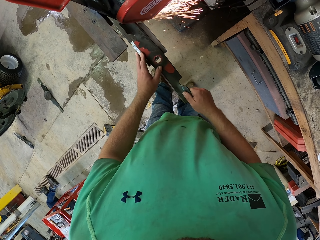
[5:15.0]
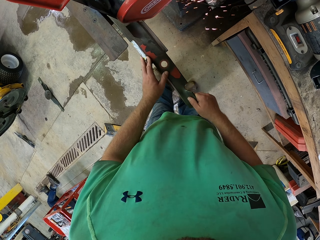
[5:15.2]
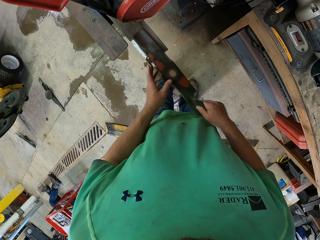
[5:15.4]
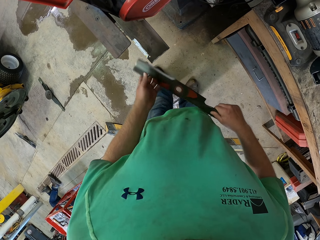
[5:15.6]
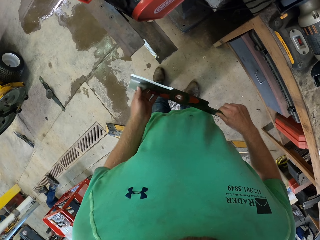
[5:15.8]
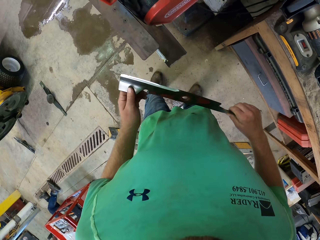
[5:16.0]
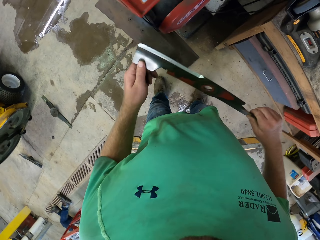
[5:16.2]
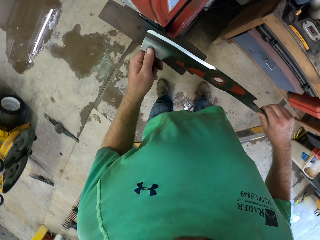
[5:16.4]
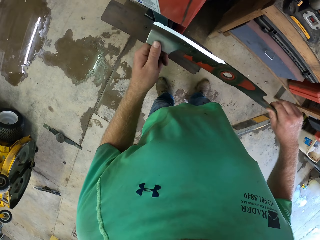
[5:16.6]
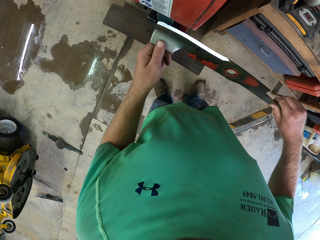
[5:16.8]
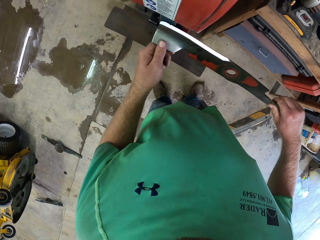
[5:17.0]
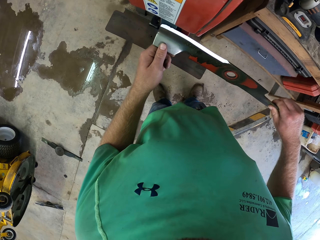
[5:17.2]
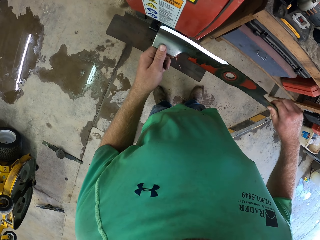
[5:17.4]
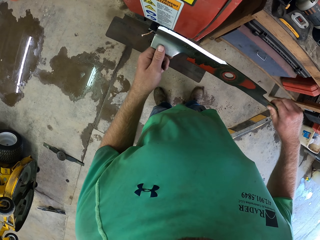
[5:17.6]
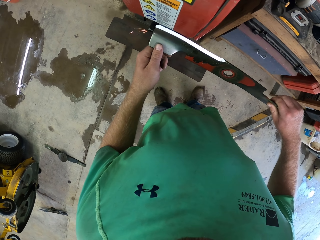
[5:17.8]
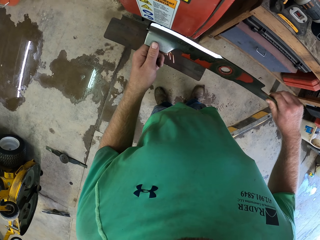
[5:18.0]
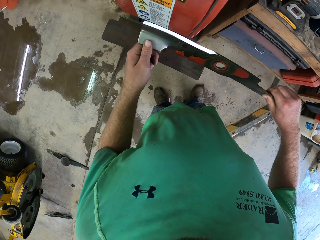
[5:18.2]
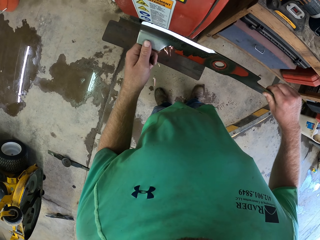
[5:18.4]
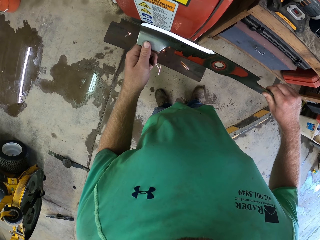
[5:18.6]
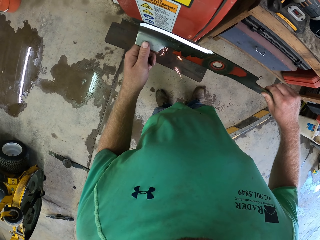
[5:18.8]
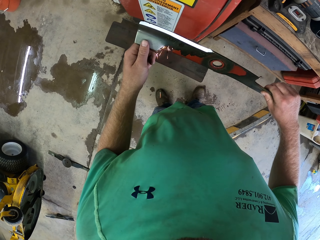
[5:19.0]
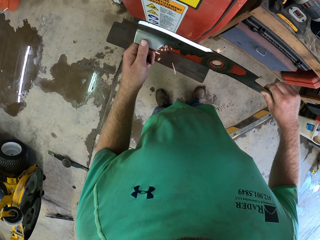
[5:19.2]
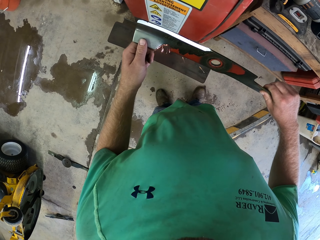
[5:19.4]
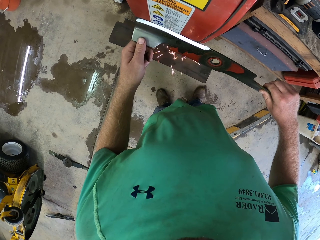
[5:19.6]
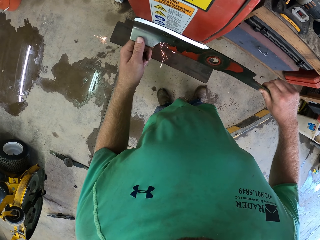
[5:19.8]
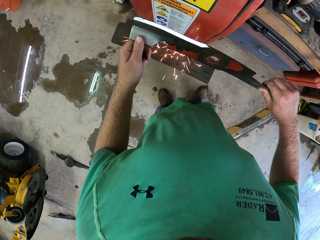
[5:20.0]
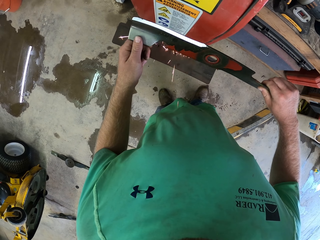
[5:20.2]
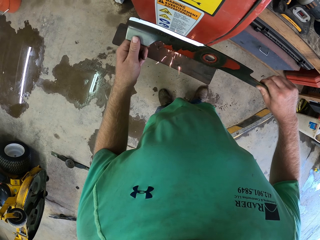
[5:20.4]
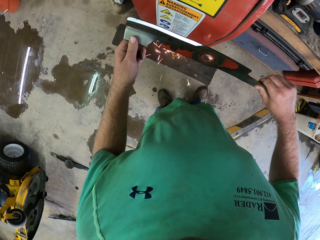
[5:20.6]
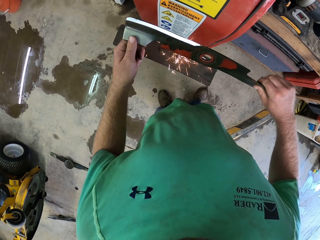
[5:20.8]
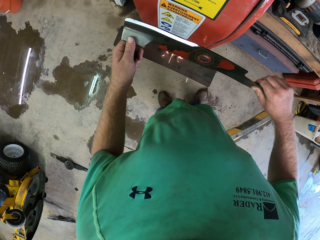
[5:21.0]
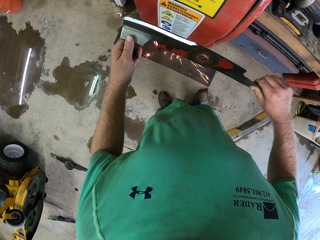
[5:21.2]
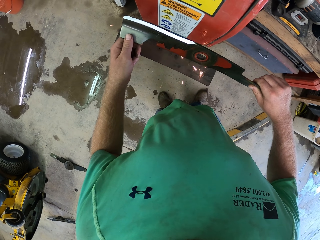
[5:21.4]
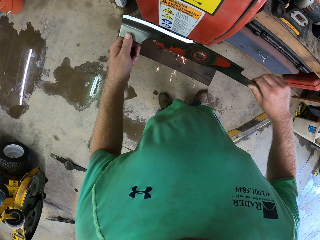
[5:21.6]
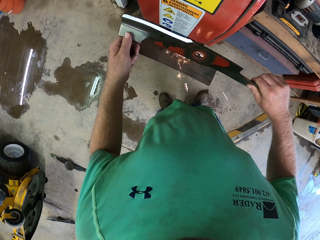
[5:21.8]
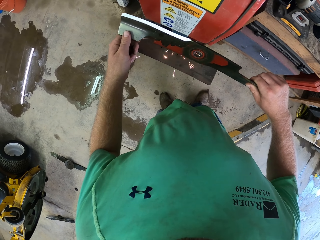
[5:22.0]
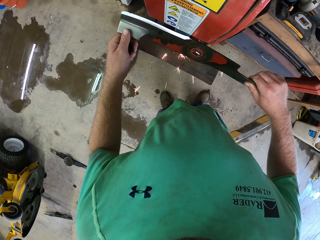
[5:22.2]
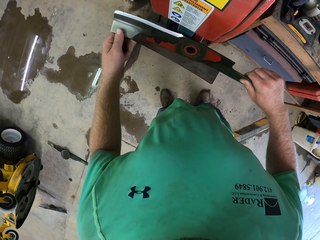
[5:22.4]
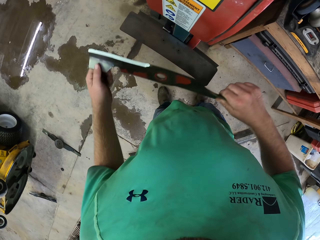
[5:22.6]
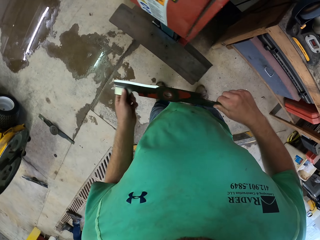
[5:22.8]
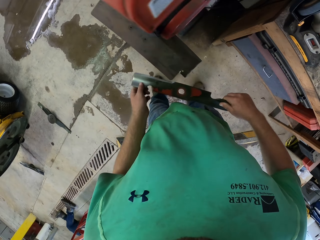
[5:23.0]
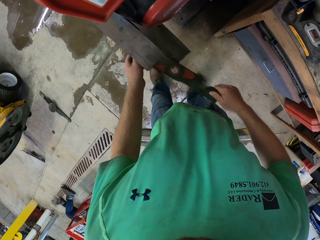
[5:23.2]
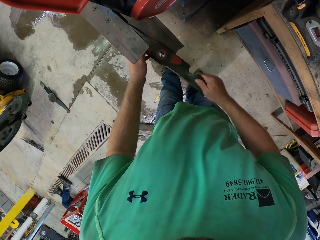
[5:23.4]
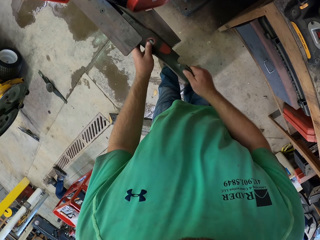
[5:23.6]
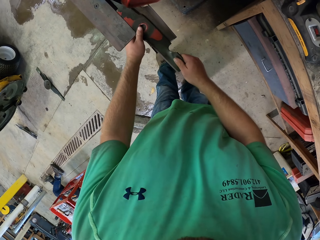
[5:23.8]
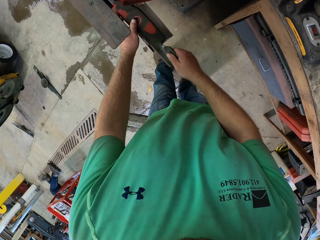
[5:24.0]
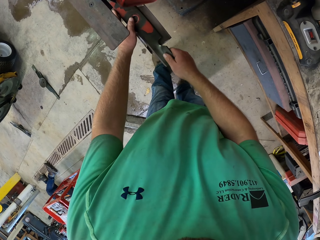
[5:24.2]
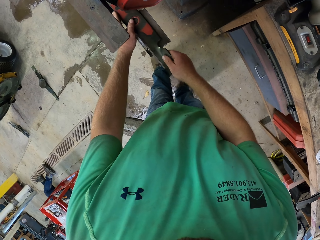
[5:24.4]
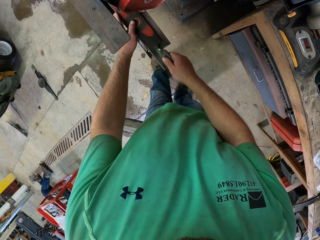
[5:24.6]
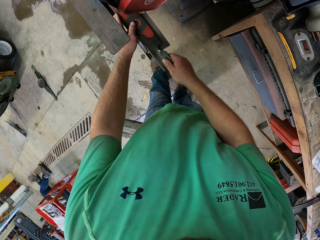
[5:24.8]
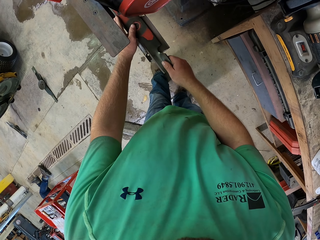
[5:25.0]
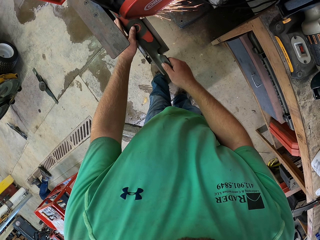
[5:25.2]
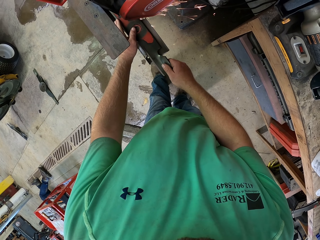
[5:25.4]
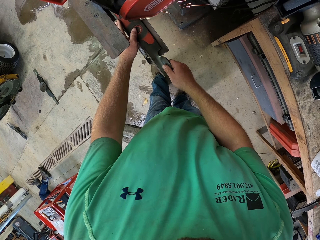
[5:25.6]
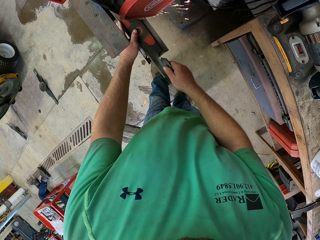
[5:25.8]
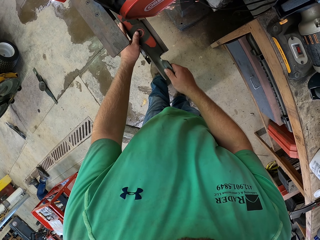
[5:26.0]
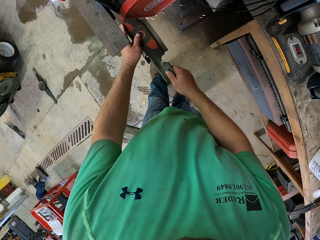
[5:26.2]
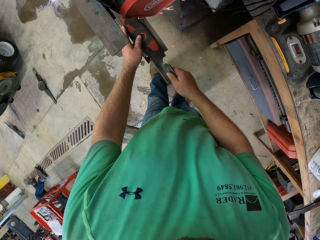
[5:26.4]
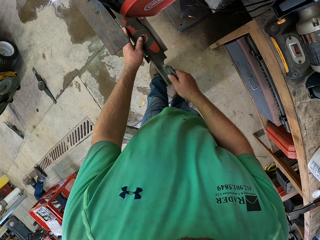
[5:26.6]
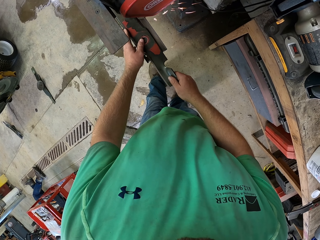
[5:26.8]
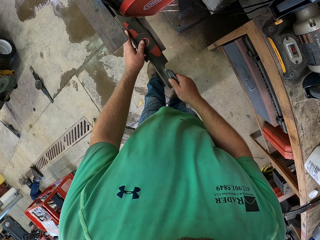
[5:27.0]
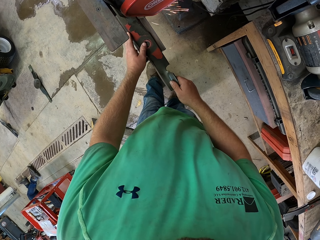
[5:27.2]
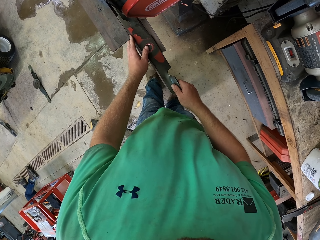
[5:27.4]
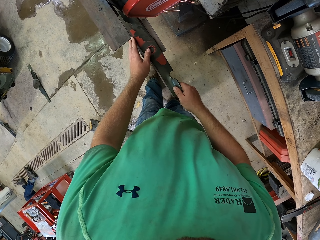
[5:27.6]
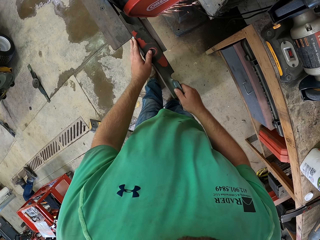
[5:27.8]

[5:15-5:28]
The camera wearer sharpens a metal with a machine on top. They sharpen the metal with the machine.

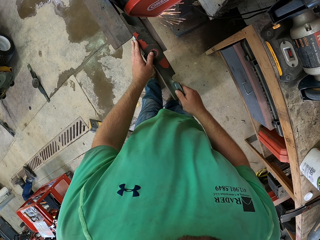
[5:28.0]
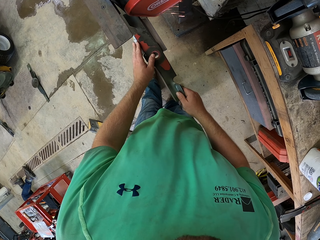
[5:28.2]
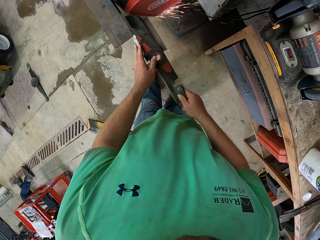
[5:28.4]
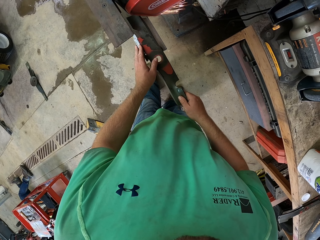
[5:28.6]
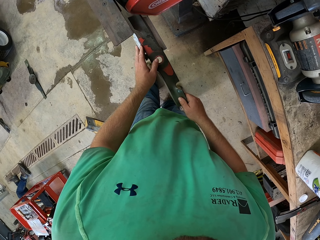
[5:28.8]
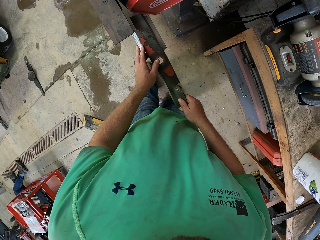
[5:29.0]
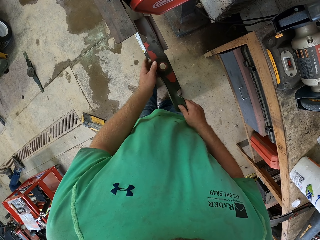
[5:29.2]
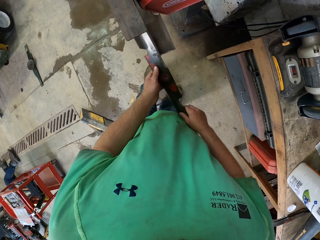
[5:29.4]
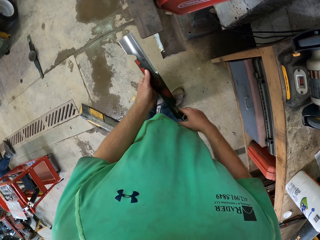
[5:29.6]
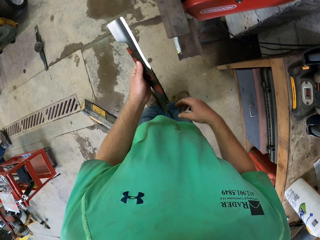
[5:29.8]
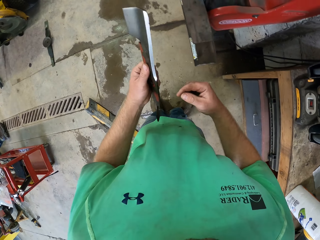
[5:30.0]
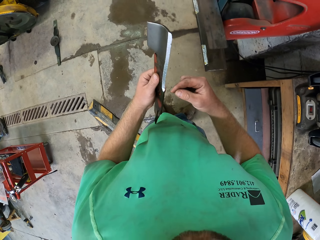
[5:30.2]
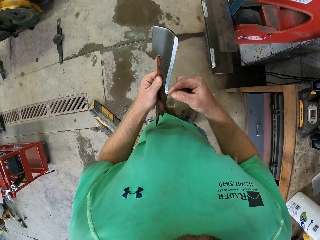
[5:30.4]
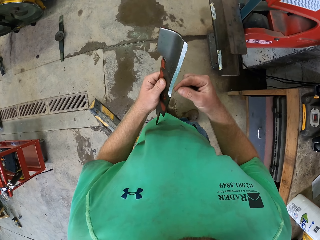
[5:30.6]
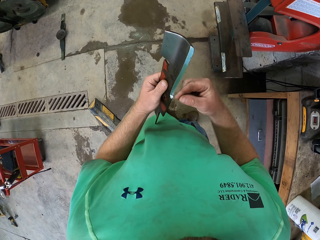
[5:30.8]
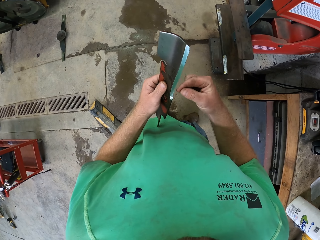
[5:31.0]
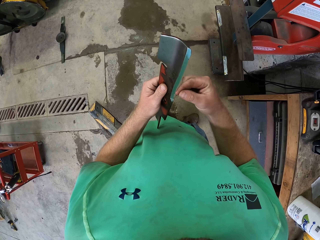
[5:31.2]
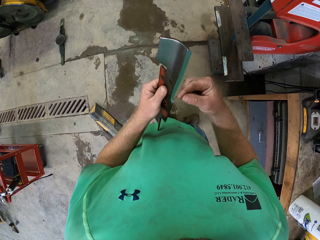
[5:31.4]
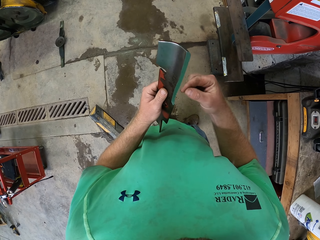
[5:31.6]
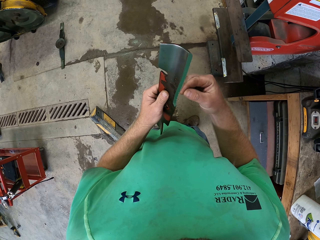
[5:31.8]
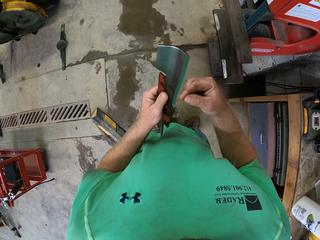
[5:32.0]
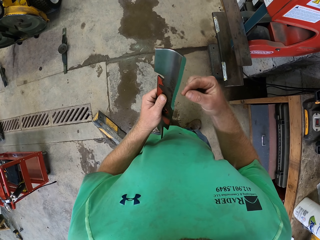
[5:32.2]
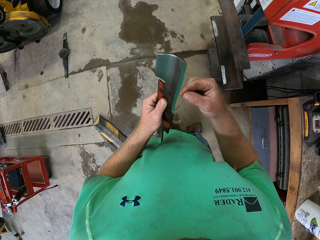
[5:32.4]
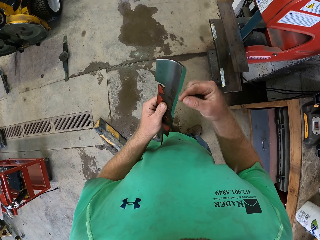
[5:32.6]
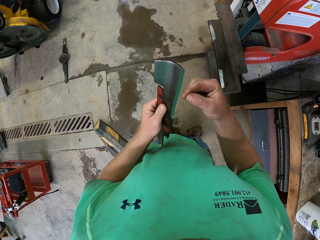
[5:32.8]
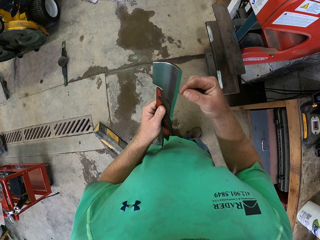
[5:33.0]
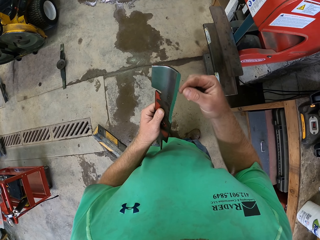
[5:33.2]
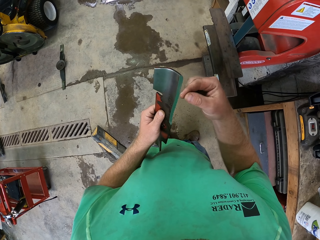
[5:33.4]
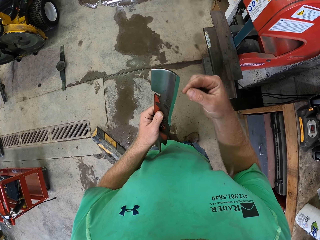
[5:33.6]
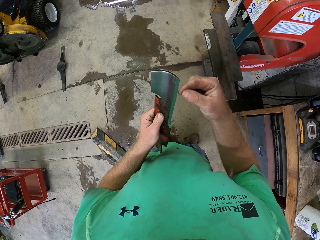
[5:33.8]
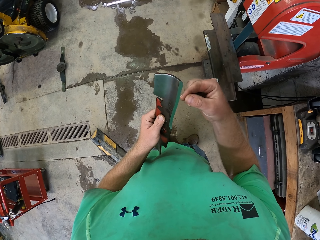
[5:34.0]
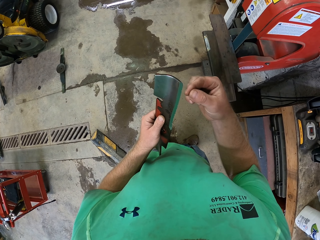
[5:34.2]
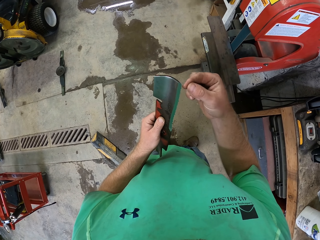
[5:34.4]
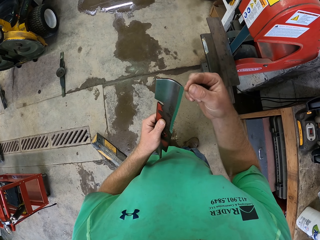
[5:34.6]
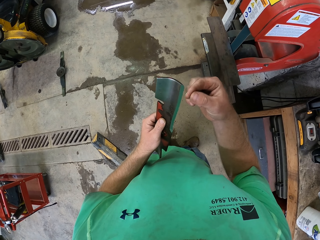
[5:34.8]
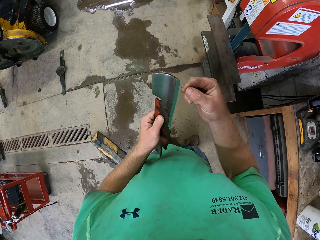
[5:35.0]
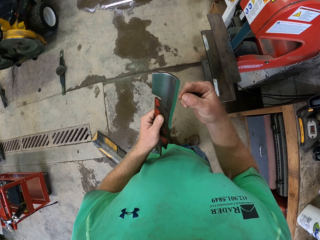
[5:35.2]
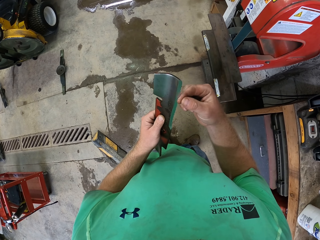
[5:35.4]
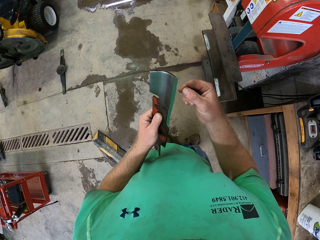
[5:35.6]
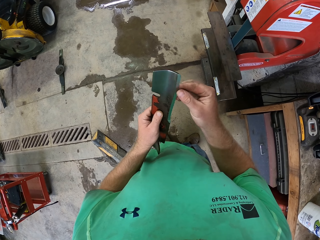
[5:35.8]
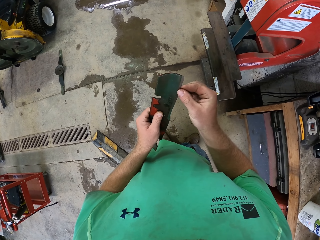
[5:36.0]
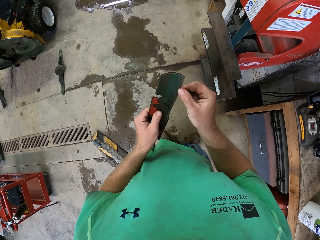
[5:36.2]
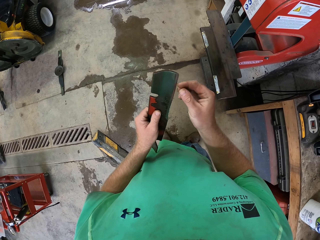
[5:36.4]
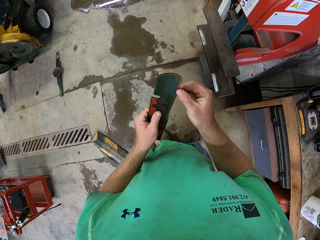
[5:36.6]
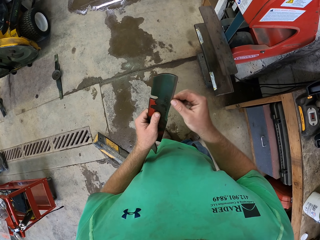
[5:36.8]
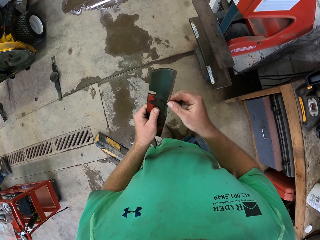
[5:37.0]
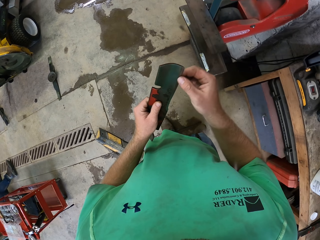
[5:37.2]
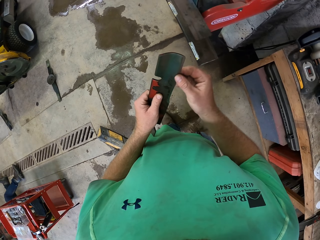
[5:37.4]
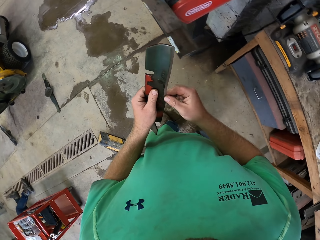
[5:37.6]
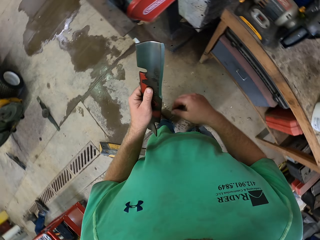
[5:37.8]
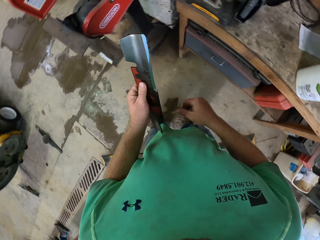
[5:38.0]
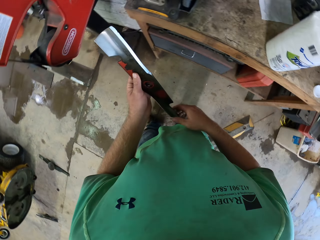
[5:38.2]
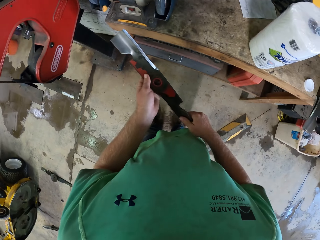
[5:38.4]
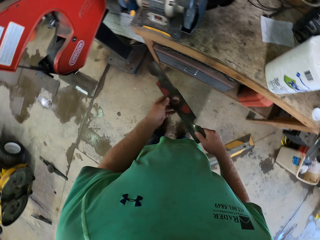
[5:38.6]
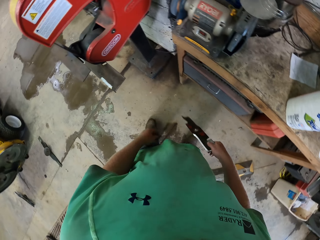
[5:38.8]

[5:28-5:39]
The camera wearer touches the sharpened part of the blade with his right hand.
